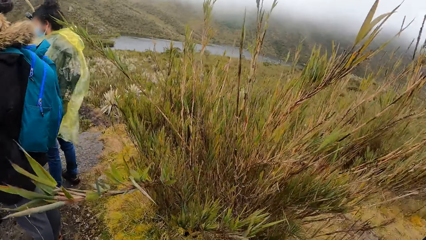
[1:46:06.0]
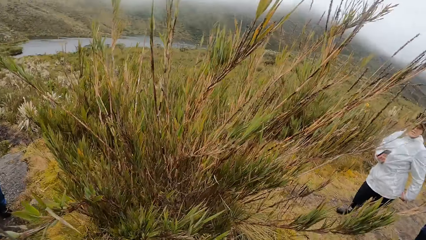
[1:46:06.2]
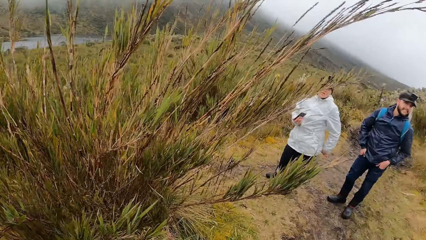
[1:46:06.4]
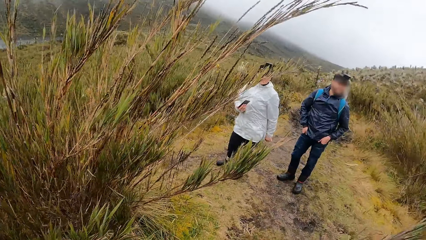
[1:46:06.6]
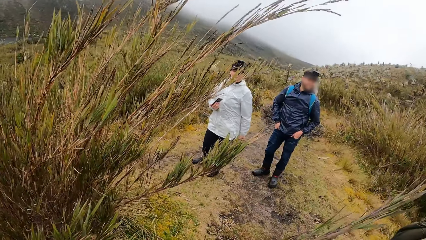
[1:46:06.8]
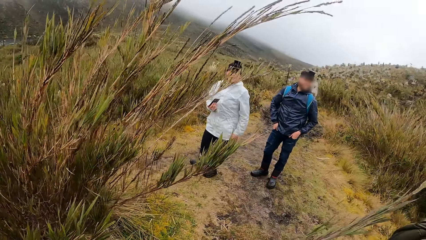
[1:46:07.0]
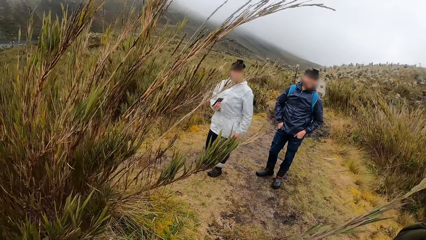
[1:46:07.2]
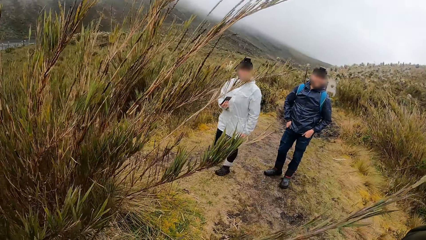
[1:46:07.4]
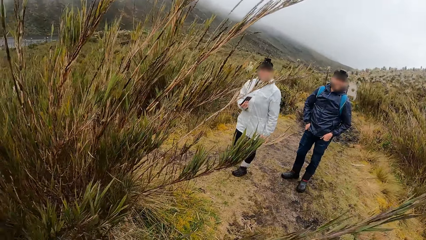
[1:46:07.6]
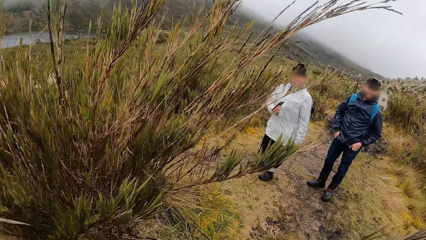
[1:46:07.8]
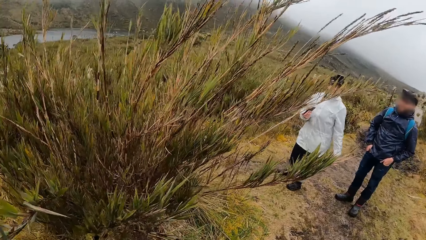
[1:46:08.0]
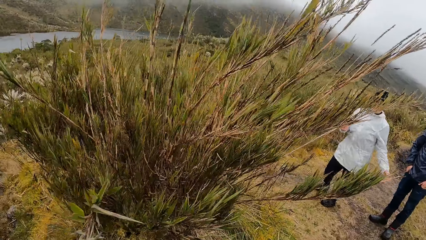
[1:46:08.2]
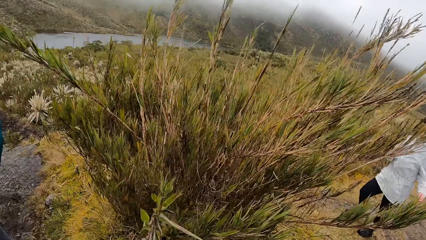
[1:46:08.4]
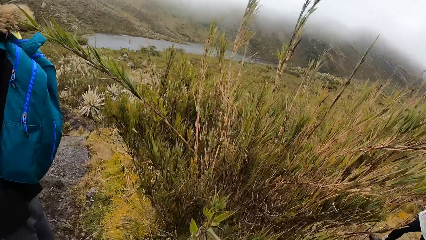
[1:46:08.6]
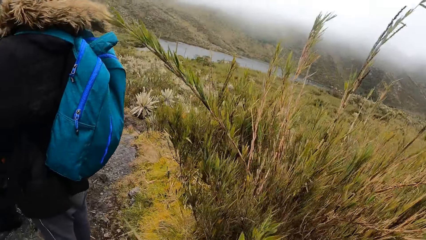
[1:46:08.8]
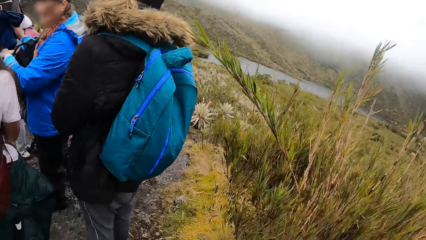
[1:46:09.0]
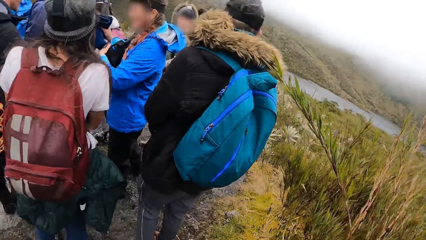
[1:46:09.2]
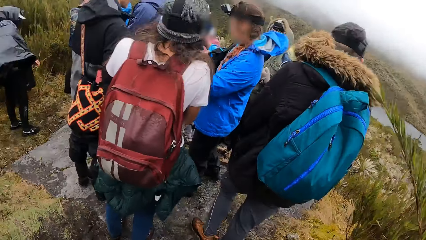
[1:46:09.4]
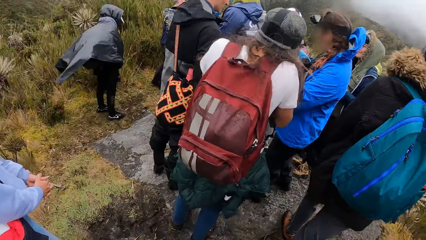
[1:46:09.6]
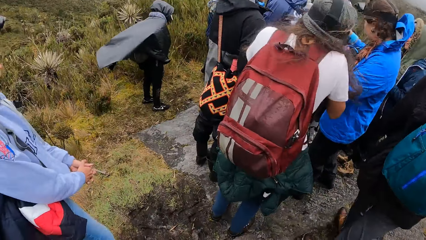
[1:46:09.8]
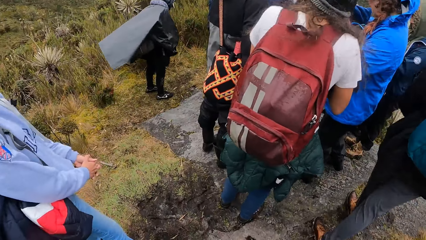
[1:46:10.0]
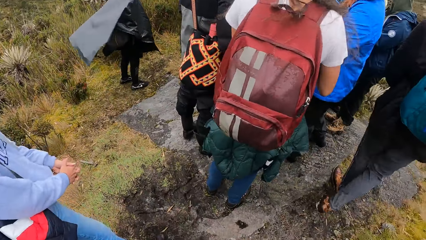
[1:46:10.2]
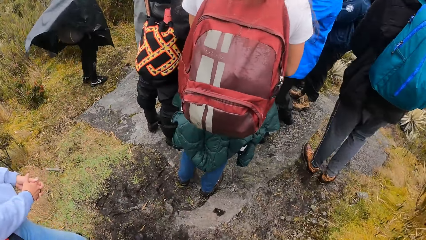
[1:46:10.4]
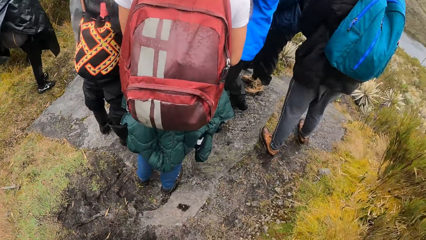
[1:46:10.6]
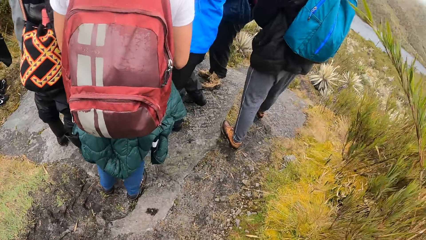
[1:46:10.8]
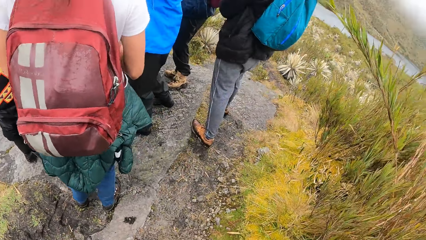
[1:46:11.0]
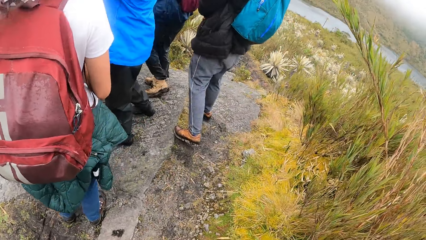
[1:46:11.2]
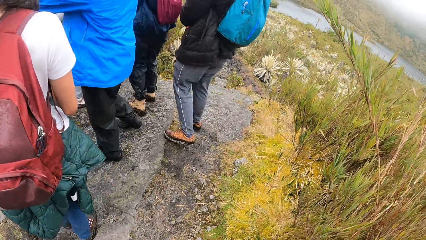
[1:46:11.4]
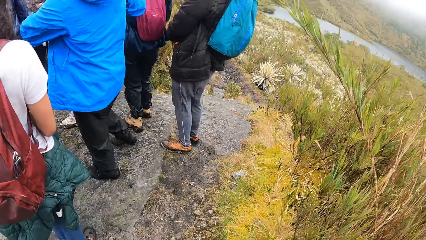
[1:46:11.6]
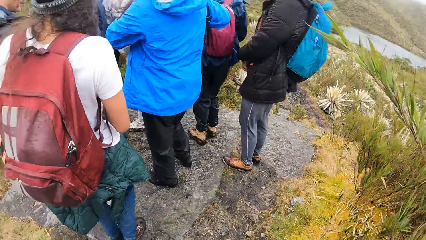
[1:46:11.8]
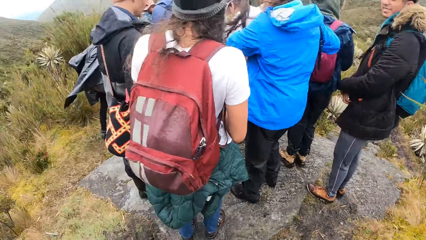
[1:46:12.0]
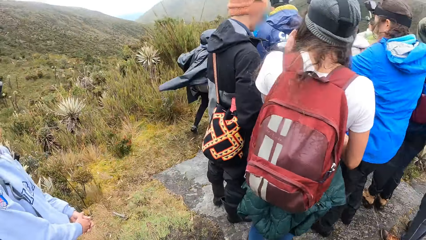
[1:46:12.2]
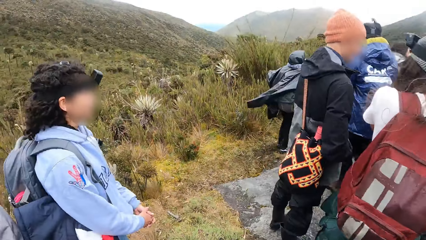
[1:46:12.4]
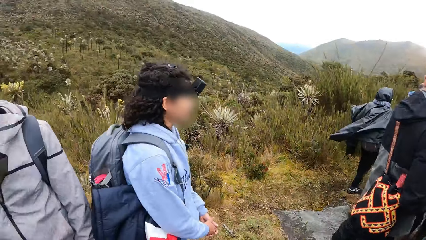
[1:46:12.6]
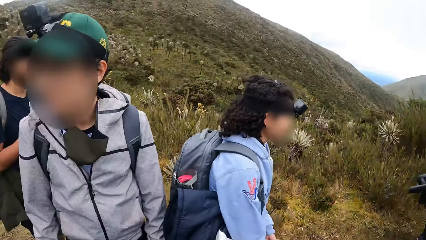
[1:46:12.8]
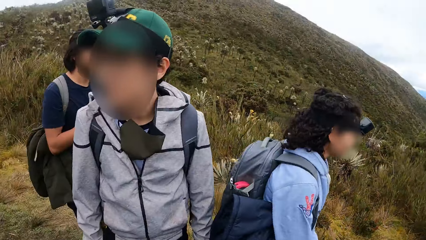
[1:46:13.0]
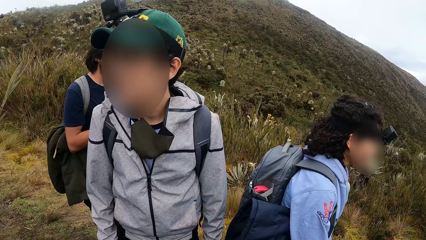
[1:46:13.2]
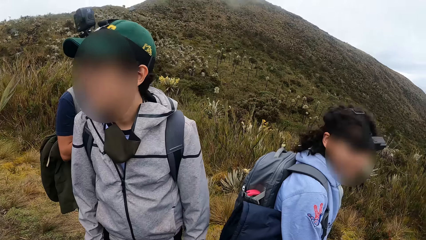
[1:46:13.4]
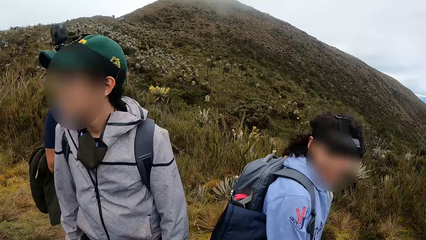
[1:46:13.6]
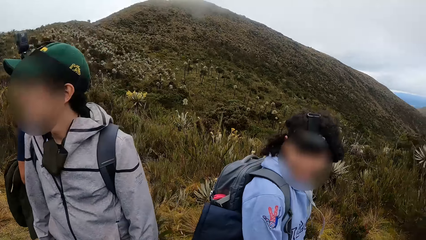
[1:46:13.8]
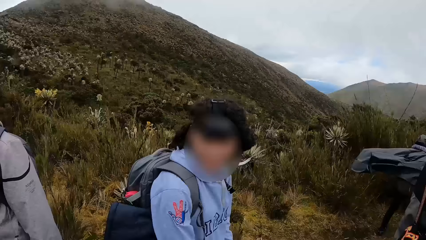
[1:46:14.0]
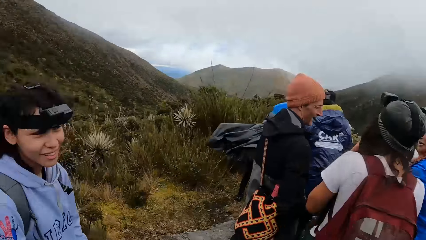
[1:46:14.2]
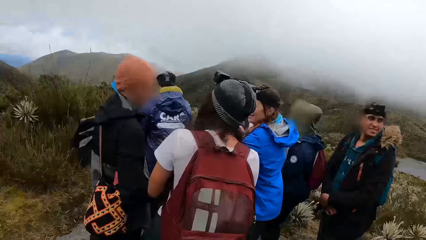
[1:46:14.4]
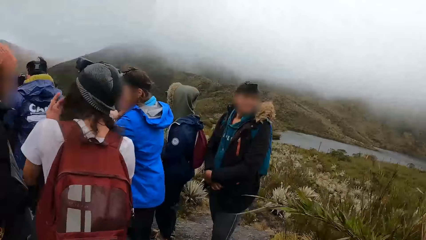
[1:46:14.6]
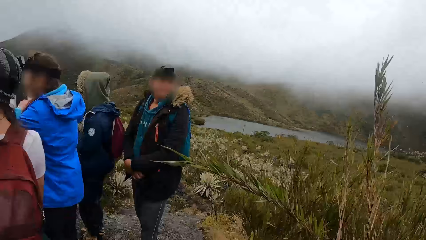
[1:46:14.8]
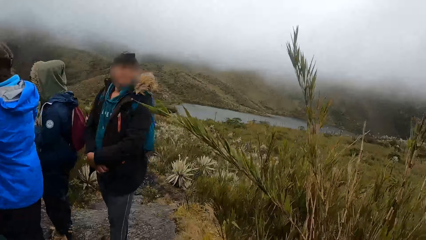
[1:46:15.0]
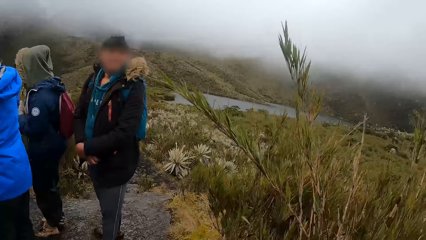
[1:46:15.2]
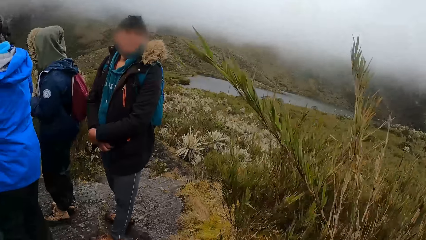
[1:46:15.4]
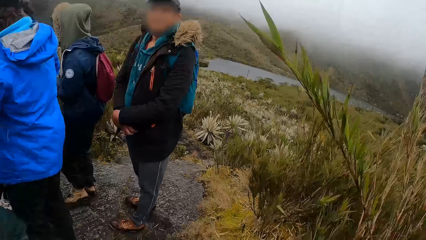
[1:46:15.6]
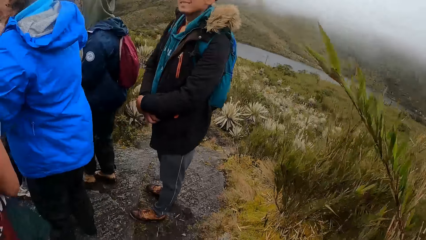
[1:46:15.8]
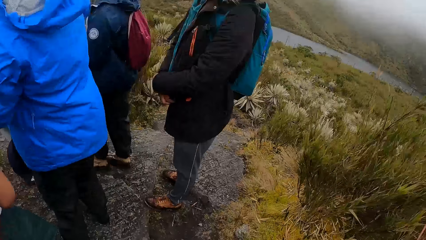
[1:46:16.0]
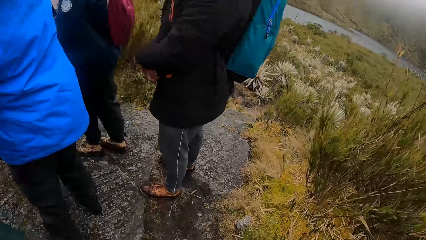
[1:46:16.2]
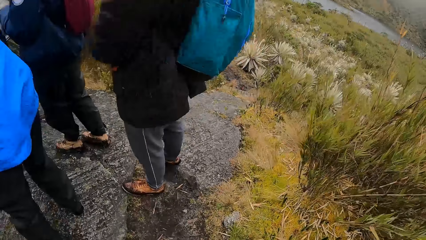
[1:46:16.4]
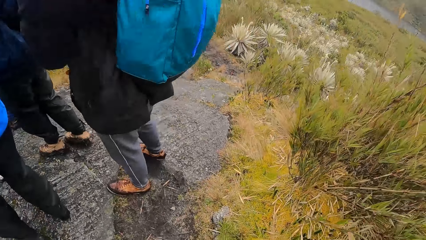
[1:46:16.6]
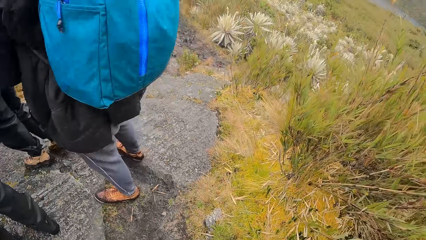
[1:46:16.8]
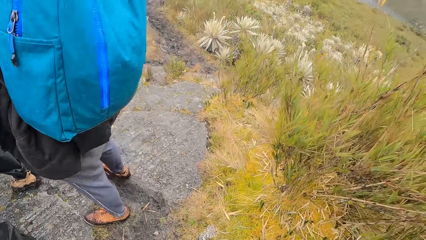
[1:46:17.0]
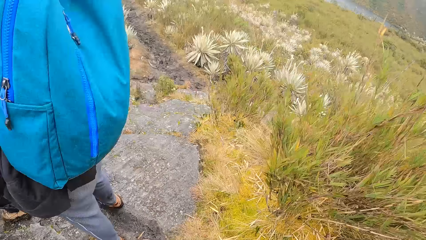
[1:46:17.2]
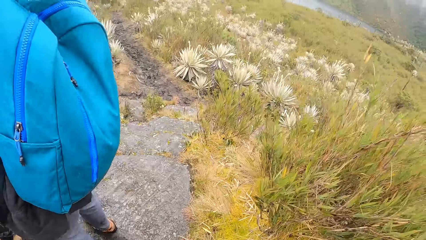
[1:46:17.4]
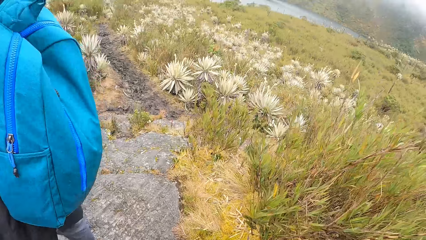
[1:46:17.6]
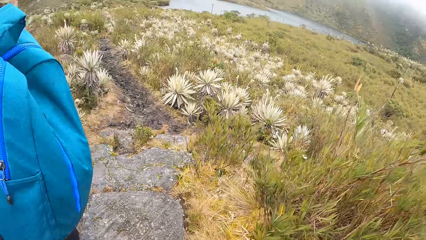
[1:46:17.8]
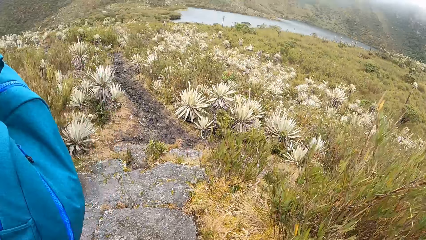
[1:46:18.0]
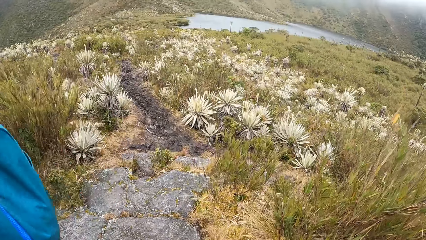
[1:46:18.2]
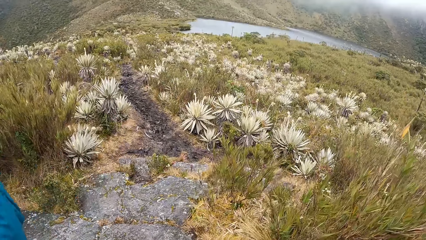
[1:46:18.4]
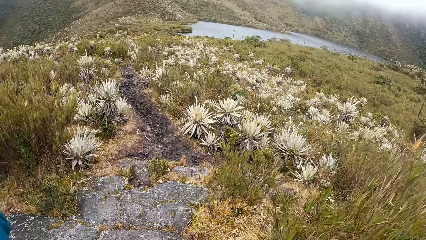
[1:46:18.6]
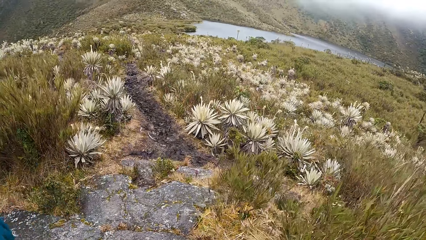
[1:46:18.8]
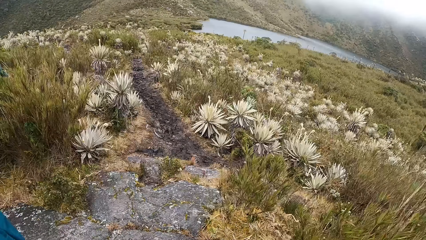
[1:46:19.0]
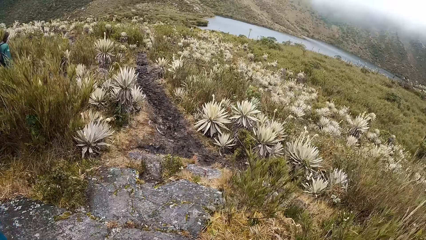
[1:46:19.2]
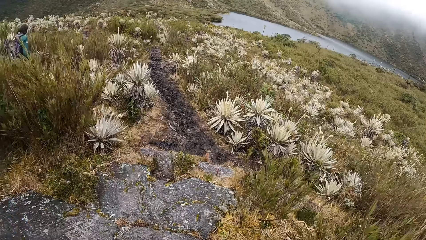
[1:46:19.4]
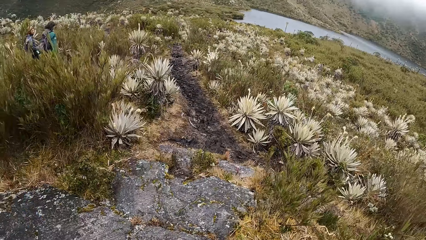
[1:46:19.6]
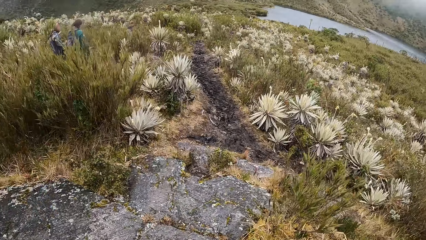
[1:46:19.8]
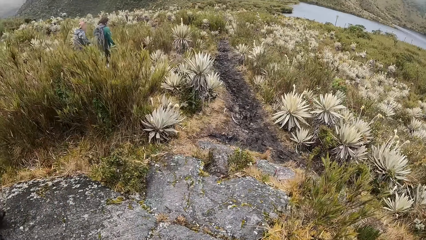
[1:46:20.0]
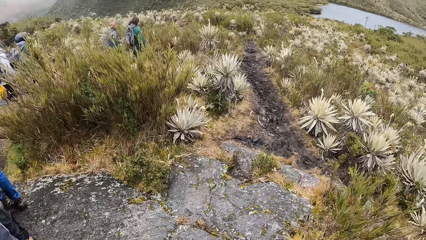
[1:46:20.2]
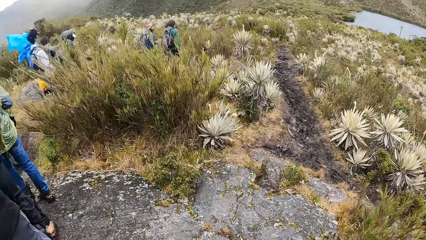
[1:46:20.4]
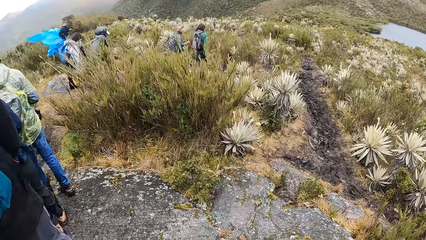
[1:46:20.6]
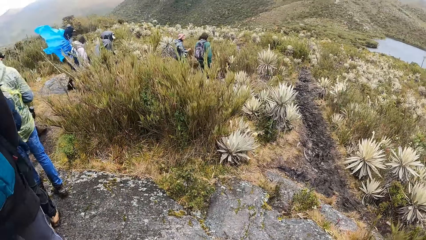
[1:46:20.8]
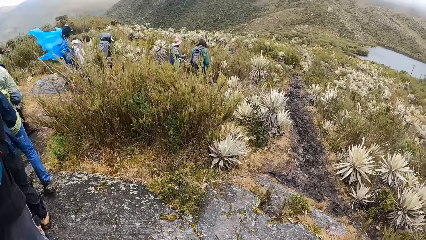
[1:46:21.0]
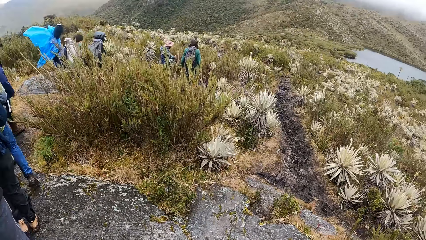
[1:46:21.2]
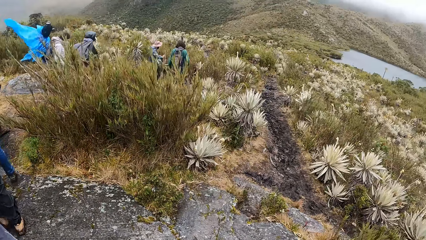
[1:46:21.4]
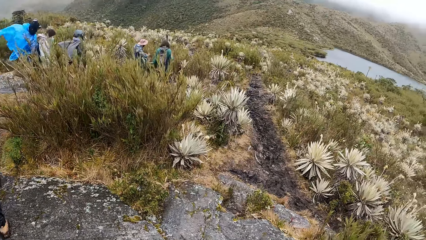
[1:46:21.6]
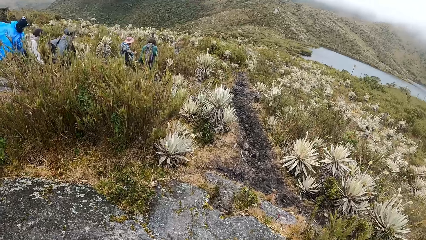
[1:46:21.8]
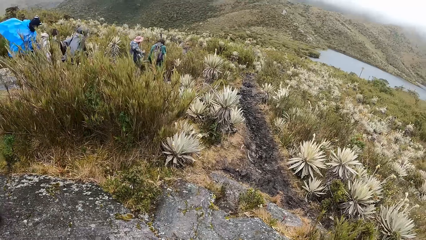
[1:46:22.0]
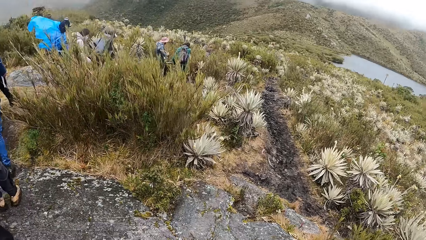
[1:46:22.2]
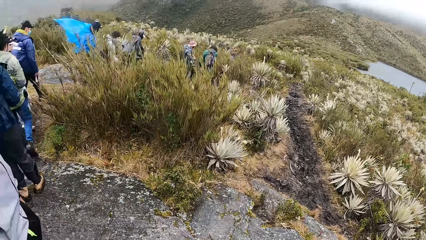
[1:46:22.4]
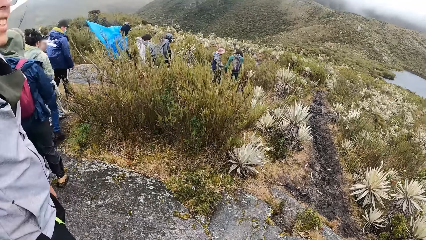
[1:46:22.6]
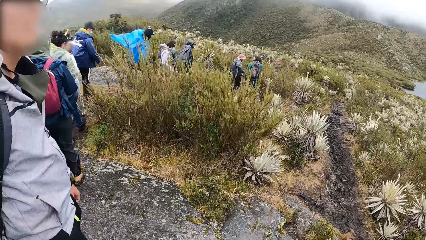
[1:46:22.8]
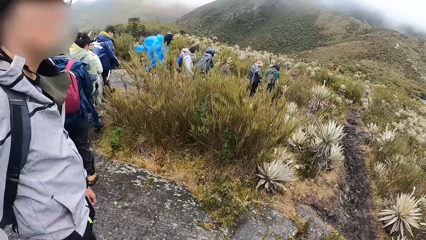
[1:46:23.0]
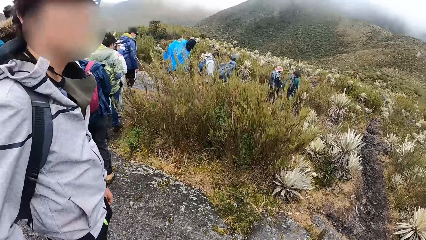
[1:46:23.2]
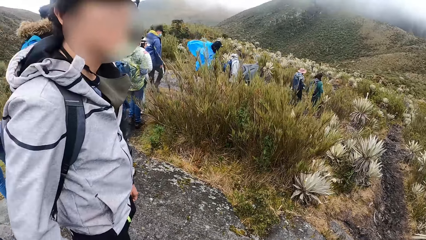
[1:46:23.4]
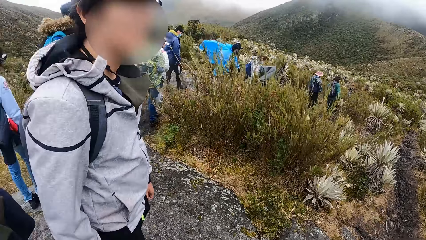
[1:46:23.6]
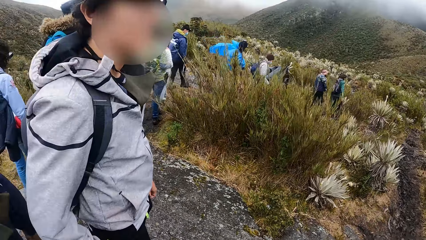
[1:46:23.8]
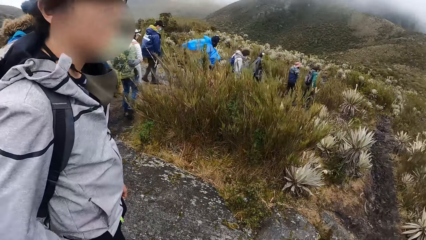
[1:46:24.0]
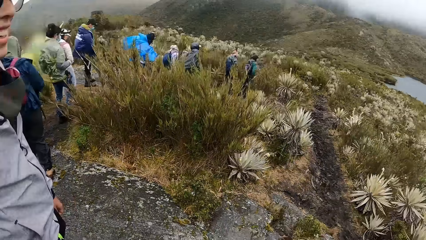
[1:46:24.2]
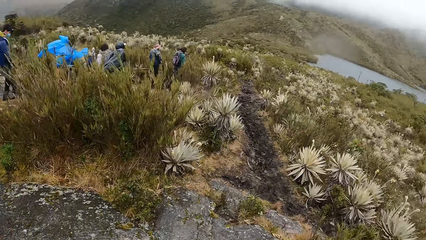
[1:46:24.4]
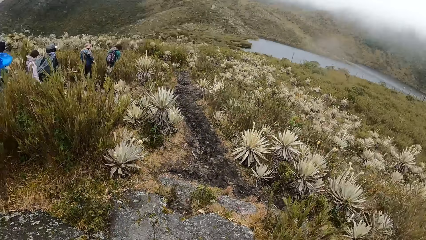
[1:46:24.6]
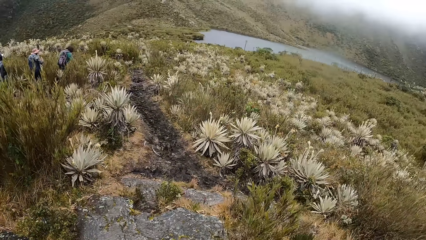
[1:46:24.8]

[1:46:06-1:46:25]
The camera wearer looks around. A group of people walk on the hill.
